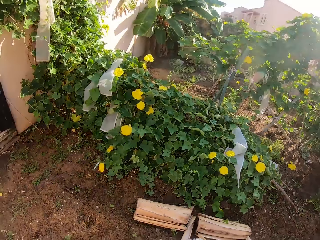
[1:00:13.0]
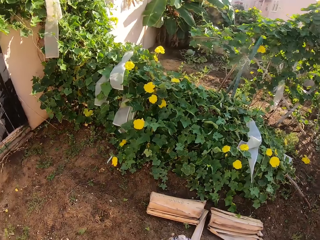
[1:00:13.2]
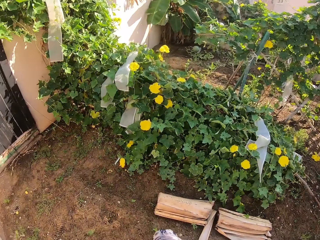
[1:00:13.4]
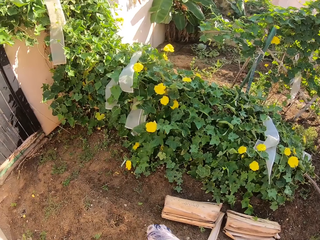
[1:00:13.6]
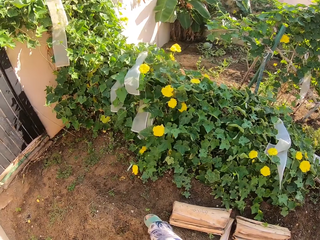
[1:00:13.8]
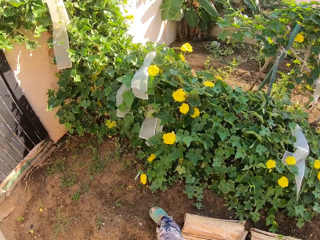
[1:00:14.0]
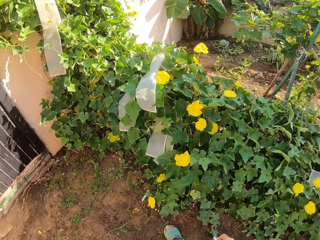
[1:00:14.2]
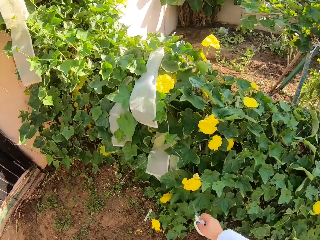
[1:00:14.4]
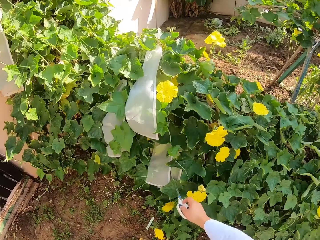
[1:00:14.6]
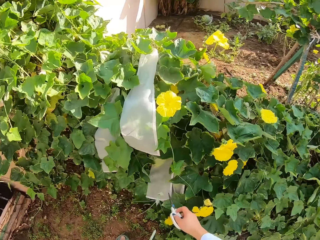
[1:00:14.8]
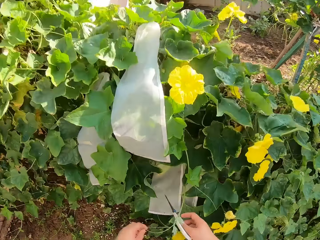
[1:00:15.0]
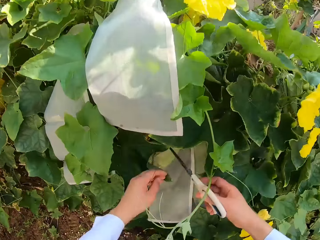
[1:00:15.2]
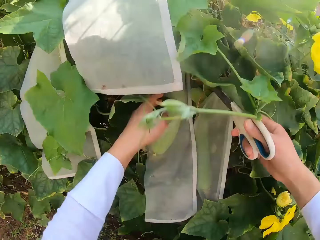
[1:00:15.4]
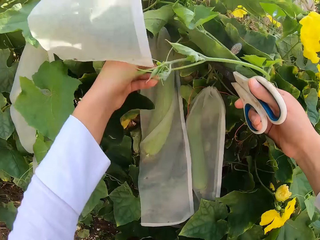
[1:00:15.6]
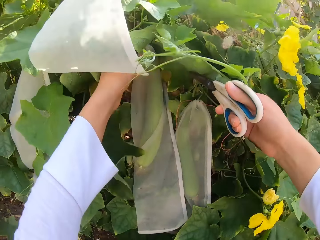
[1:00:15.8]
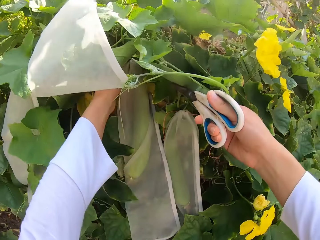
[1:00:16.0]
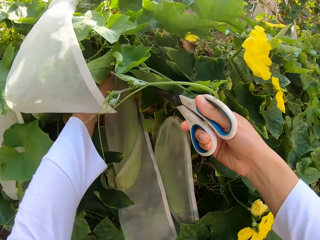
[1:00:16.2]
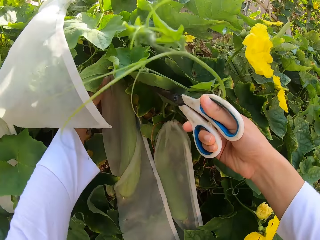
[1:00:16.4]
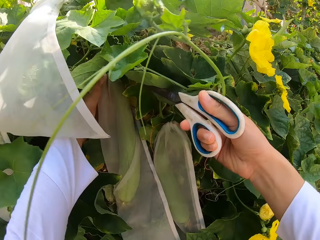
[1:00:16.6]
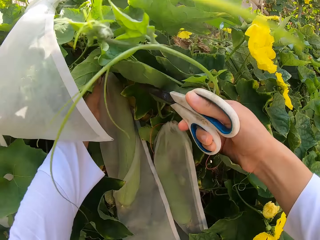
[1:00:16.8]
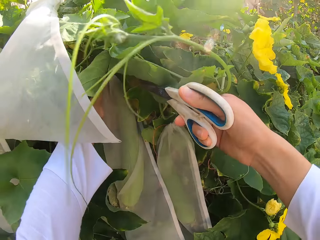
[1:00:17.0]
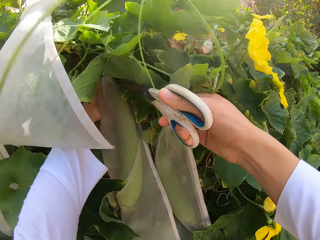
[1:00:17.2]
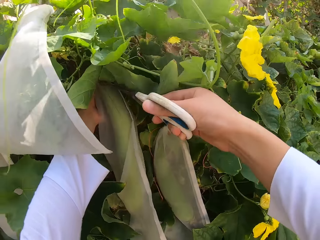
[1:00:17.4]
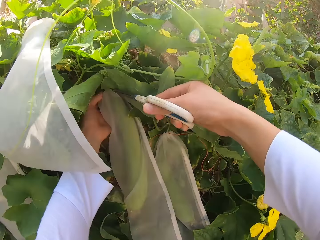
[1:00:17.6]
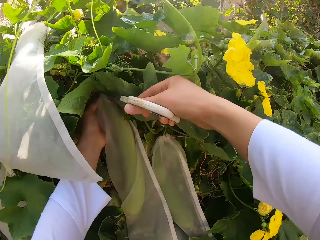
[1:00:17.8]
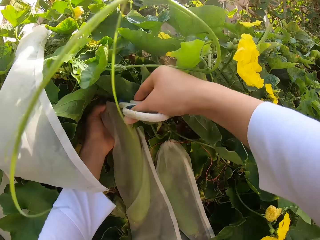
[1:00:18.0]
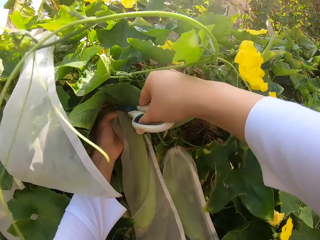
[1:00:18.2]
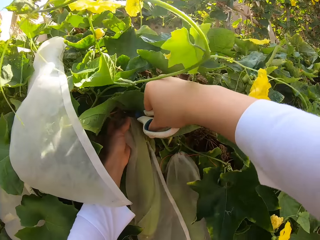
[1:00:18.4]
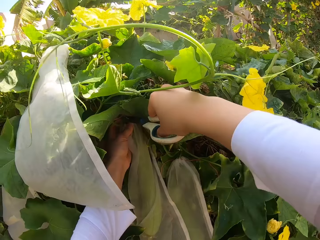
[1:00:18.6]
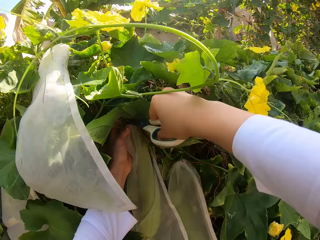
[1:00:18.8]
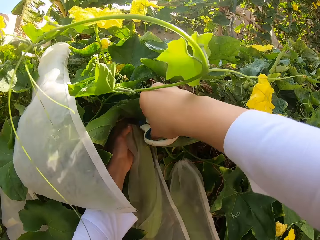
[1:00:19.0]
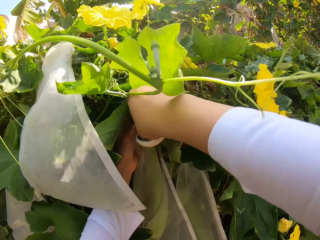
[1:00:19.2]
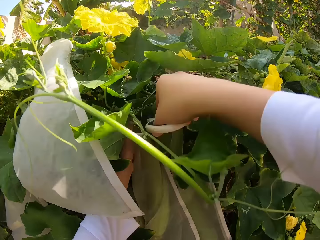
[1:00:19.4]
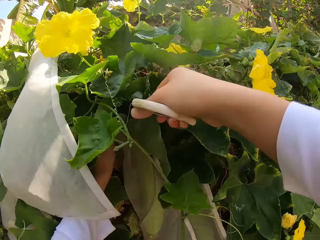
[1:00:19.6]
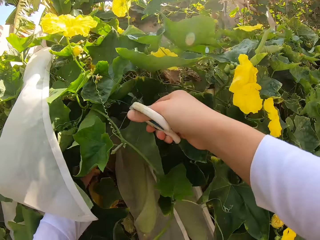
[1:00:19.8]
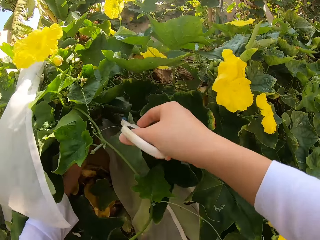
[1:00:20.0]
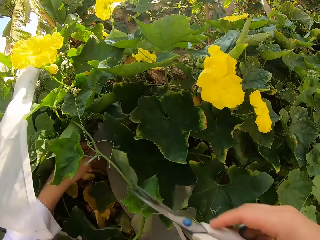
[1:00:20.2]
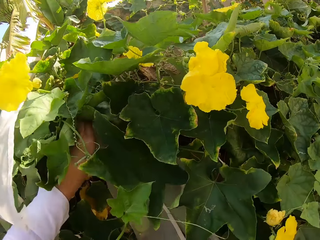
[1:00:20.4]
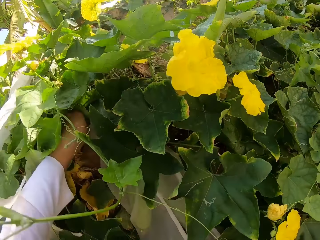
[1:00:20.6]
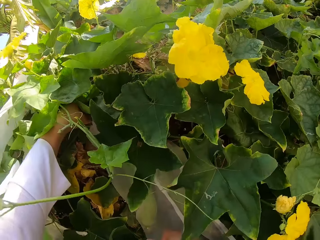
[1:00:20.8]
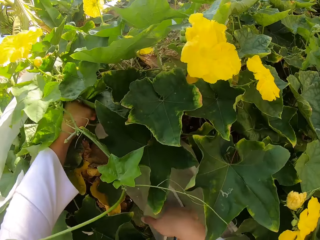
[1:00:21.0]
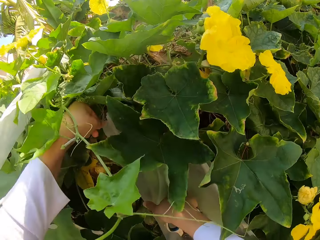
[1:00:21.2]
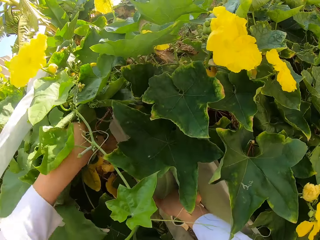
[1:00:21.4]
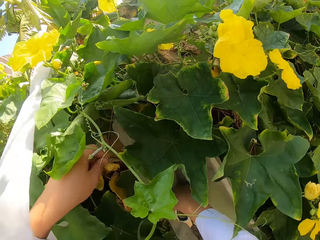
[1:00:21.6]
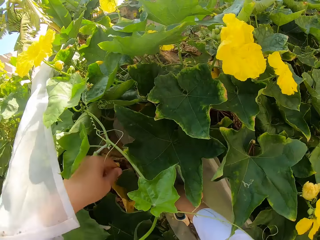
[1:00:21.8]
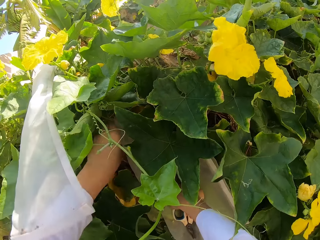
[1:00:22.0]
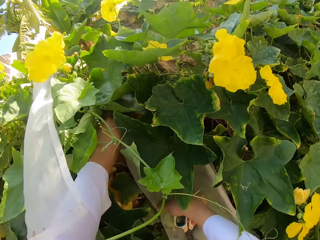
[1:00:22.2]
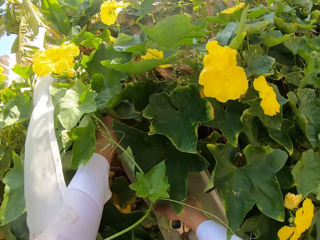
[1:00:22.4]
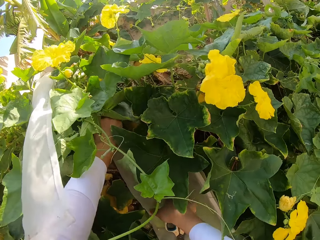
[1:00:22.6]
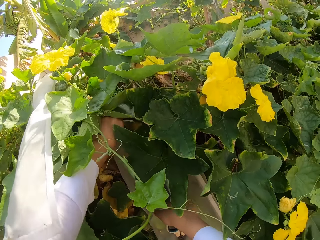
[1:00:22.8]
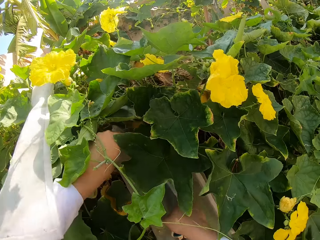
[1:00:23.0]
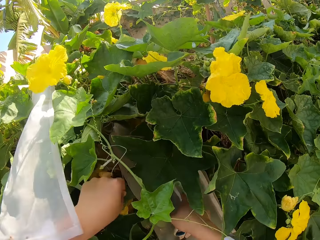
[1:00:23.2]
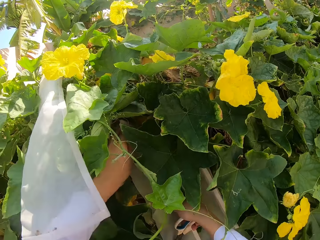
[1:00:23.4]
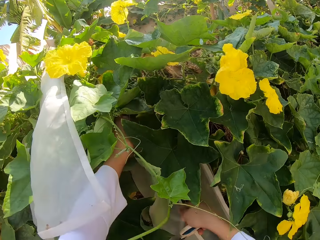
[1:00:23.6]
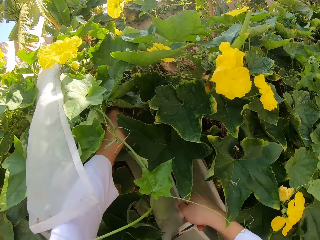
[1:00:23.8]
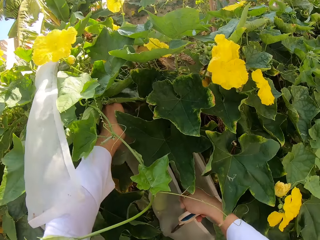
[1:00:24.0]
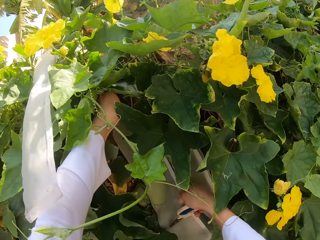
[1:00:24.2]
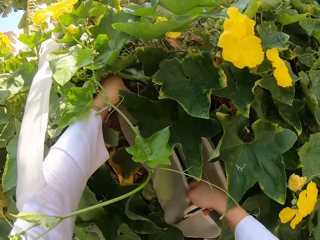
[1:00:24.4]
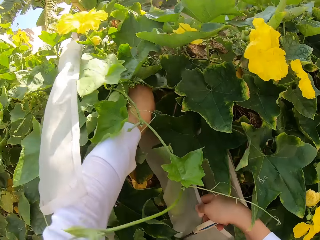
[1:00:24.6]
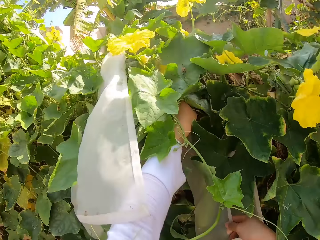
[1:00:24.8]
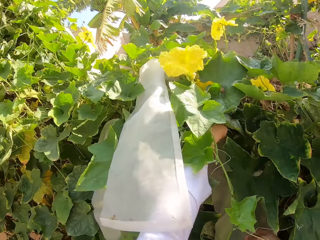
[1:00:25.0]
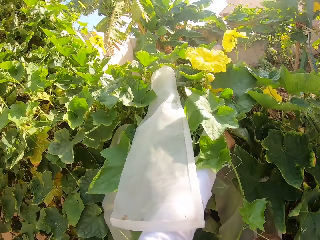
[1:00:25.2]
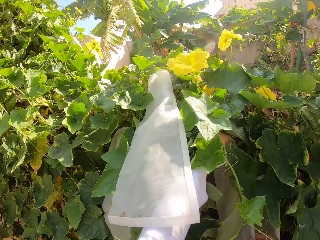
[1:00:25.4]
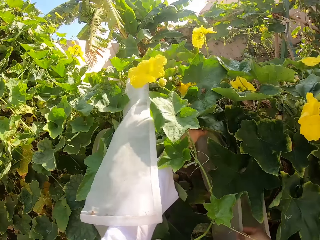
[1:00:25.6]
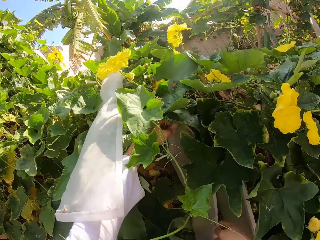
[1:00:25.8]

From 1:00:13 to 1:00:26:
The camera wearer walks in the garden. They try to cut a cucumber. They cut the flower with scissors. They uproot weeds.

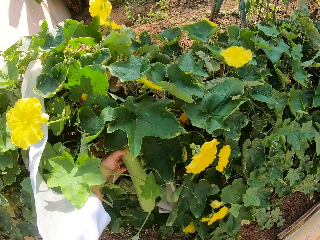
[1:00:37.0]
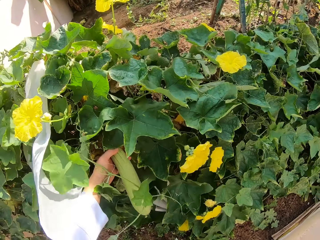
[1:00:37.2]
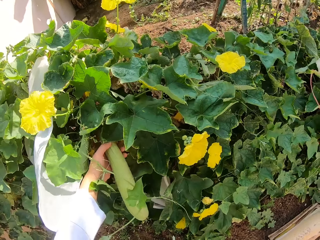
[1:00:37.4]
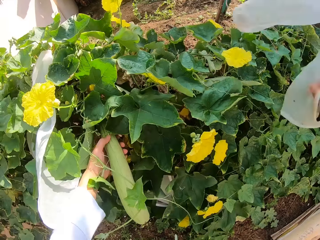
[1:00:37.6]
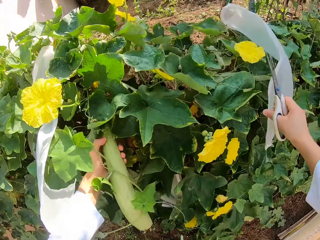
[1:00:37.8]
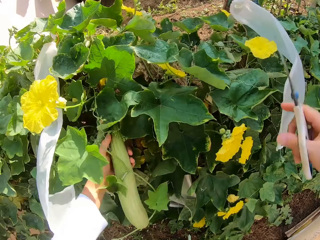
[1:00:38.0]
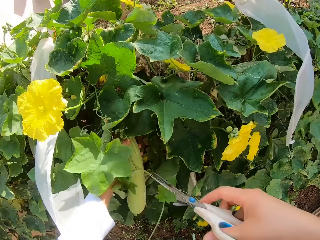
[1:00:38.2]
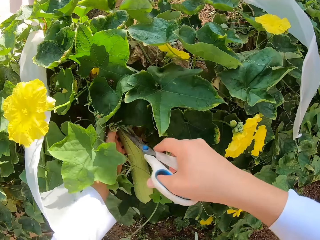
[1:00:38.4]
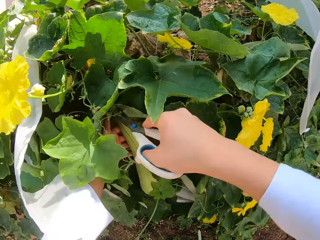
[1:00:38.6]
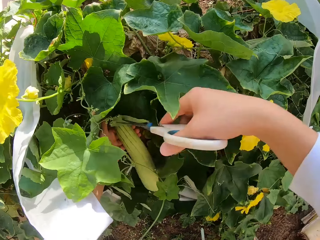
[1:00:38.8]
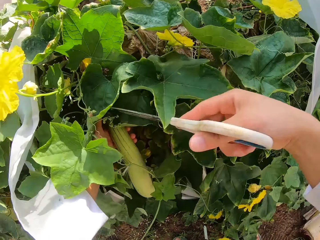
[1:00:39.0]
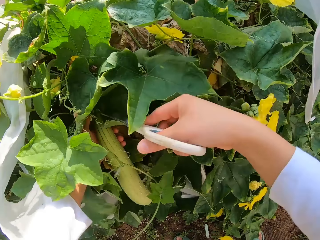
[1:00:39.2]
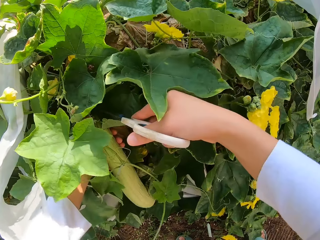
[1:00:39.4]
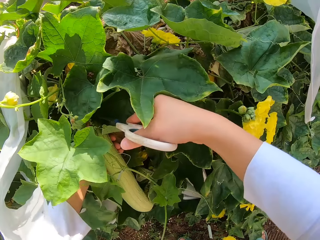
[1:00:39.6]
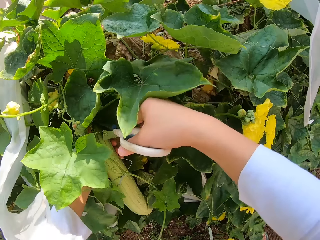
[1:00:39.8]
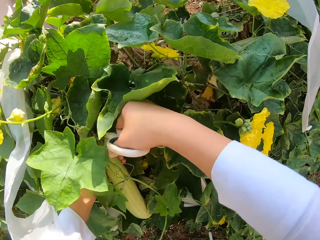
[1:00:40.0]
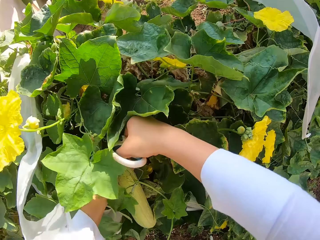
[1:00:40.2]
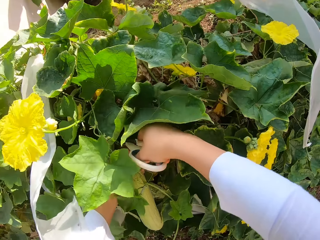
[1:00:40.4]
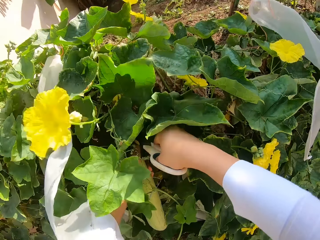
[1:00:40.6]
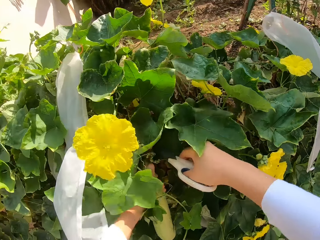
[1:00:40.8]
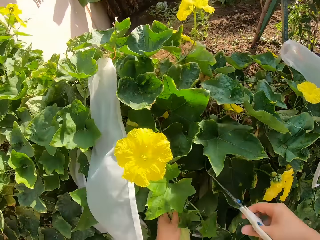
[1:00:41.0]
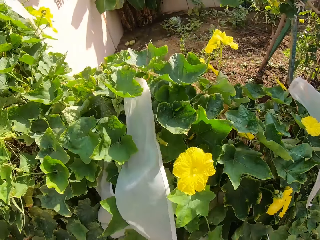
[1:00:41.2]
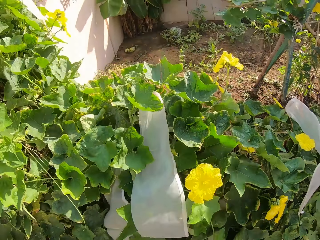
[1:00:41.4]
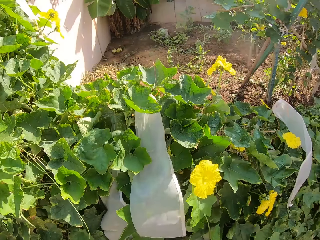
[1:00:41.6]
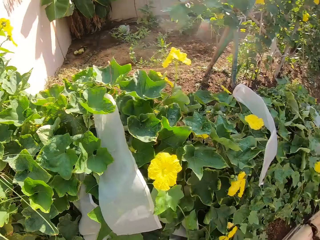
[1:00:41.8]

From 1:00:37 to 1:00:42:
The camera wearer cuts a cucumber. They cut the flower with scissors.
